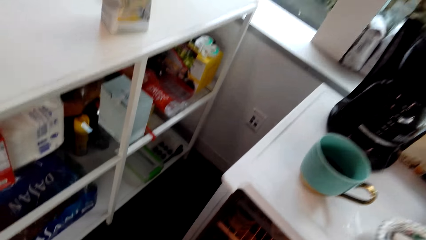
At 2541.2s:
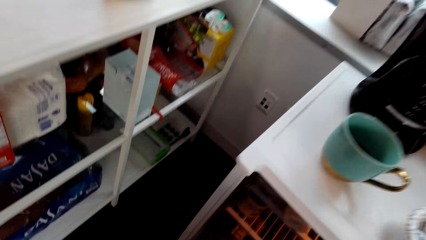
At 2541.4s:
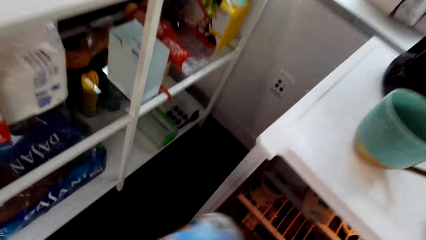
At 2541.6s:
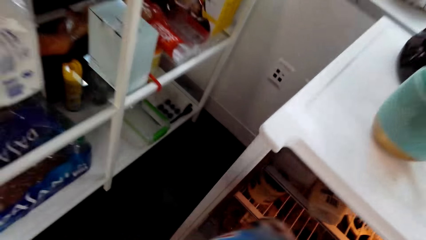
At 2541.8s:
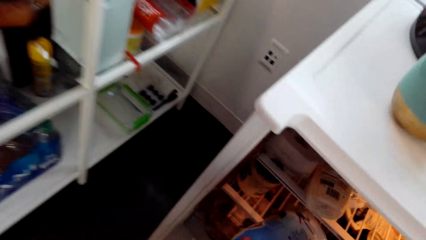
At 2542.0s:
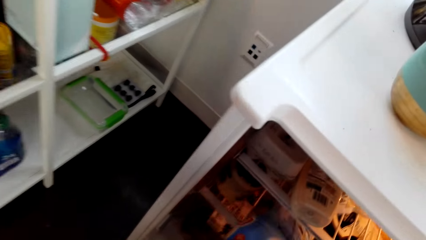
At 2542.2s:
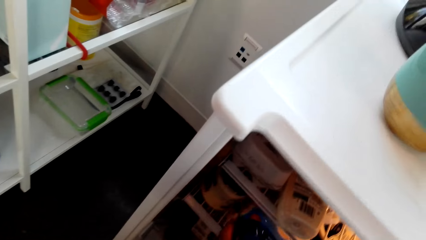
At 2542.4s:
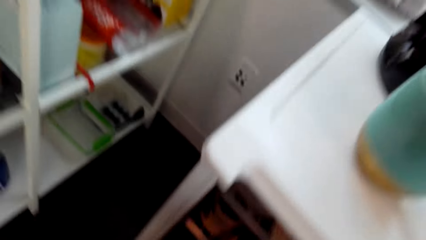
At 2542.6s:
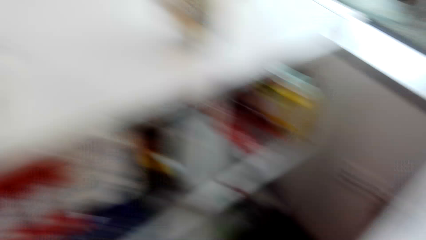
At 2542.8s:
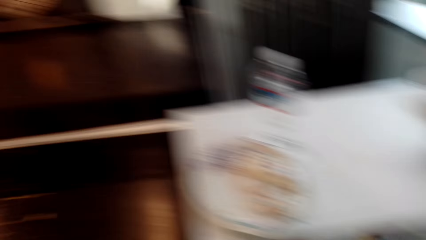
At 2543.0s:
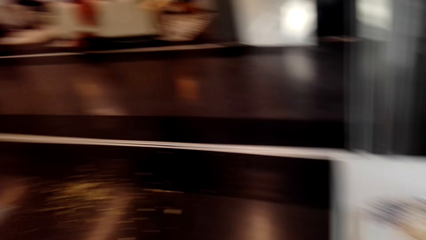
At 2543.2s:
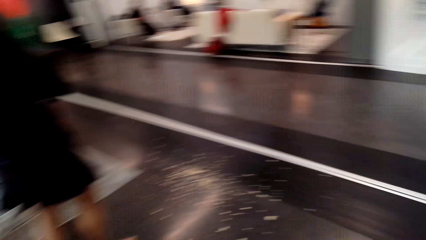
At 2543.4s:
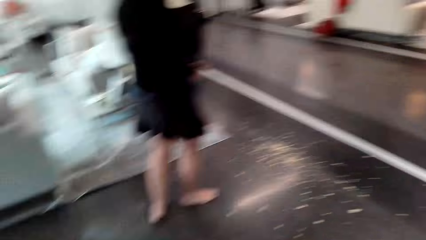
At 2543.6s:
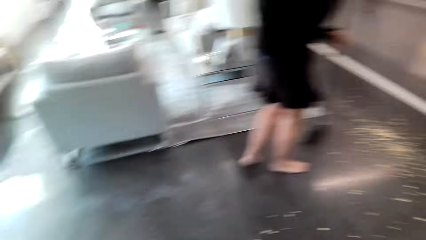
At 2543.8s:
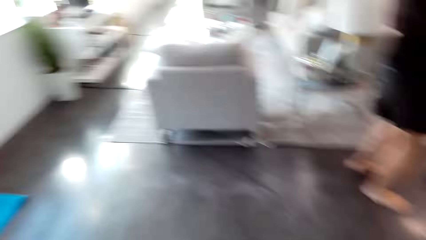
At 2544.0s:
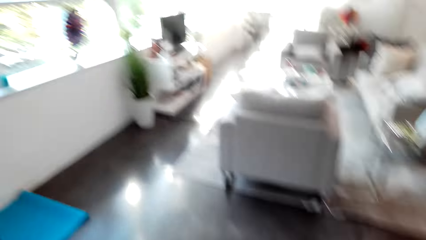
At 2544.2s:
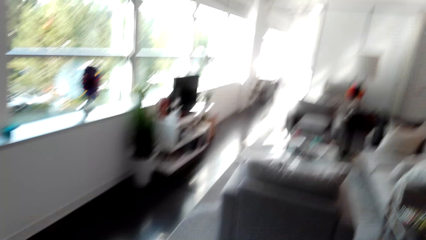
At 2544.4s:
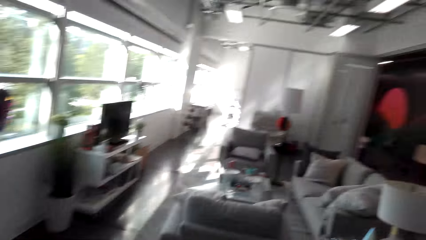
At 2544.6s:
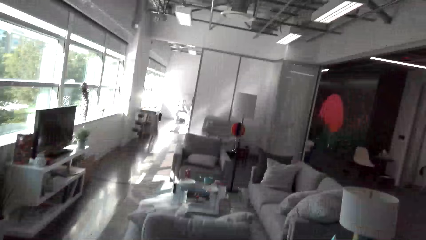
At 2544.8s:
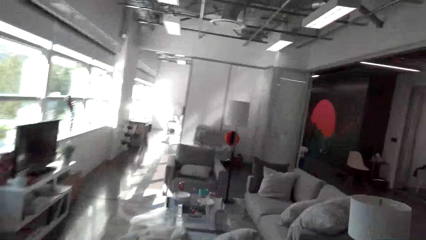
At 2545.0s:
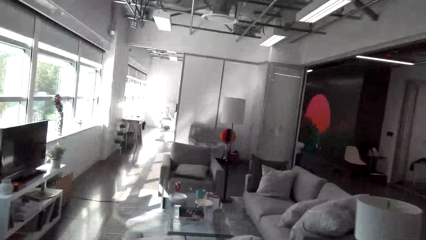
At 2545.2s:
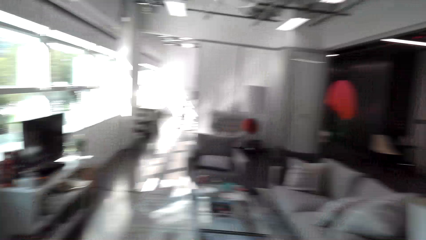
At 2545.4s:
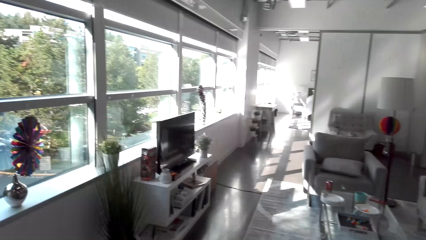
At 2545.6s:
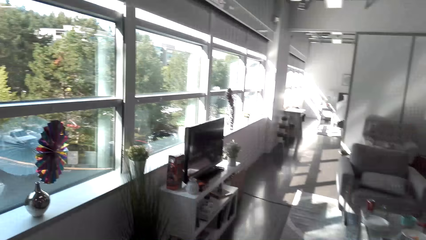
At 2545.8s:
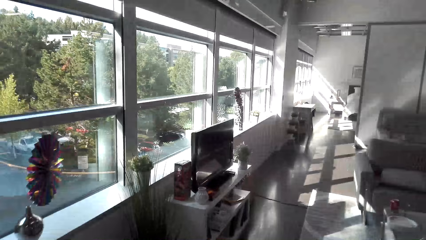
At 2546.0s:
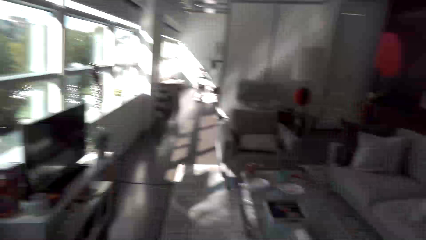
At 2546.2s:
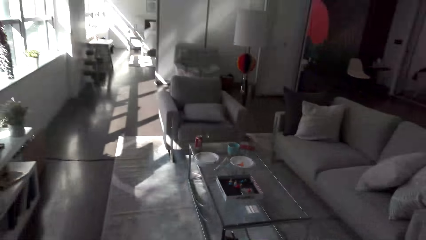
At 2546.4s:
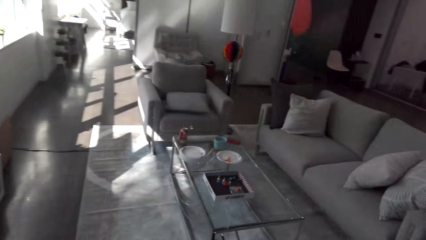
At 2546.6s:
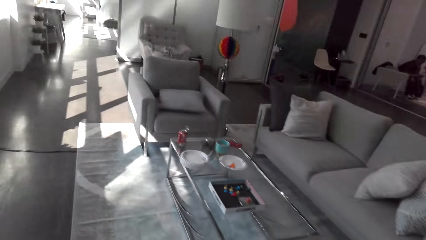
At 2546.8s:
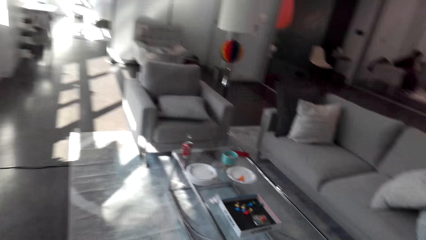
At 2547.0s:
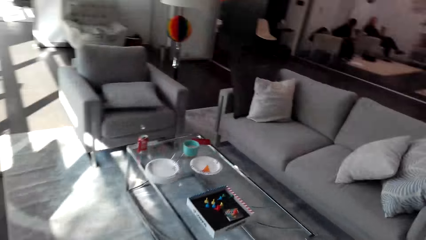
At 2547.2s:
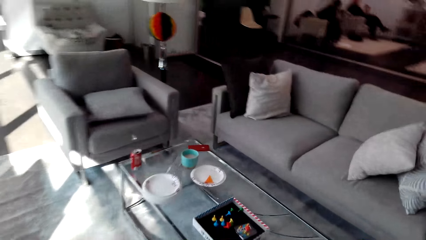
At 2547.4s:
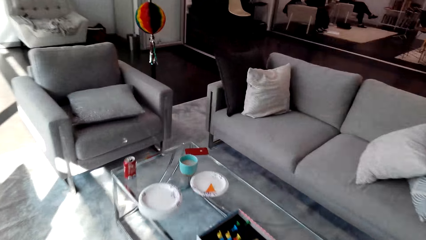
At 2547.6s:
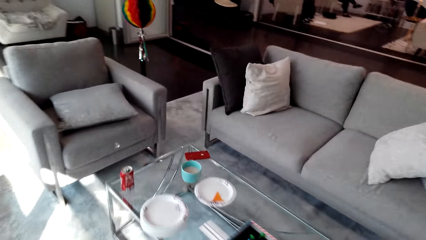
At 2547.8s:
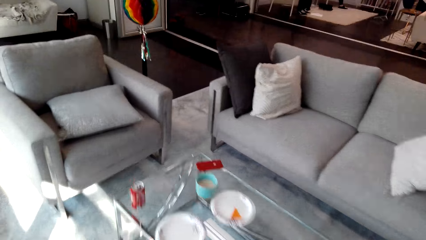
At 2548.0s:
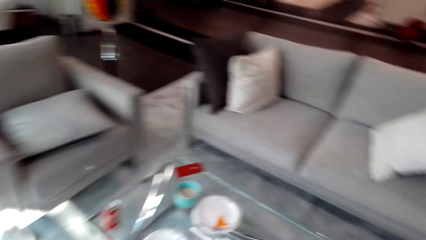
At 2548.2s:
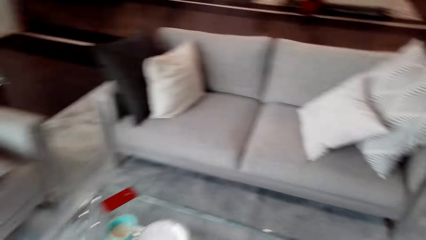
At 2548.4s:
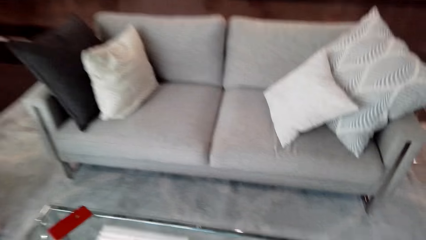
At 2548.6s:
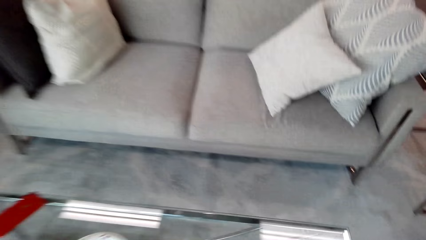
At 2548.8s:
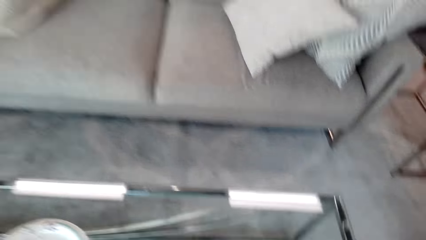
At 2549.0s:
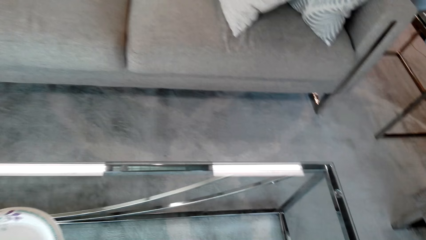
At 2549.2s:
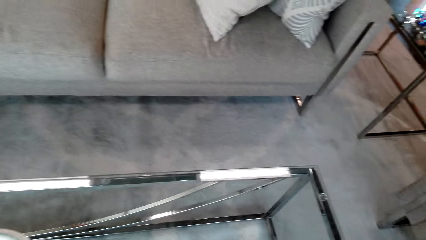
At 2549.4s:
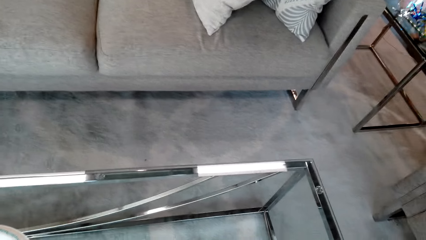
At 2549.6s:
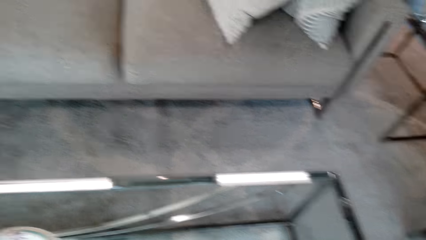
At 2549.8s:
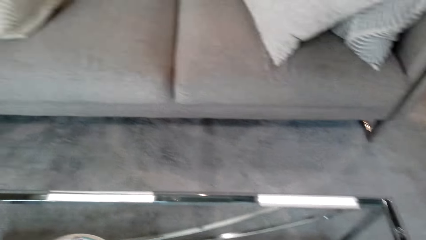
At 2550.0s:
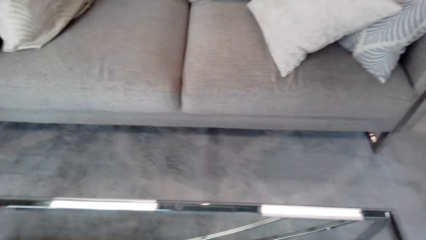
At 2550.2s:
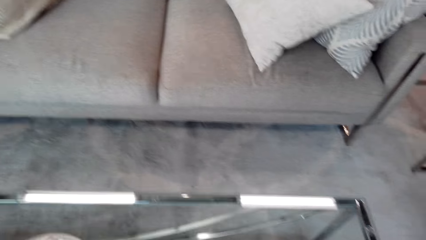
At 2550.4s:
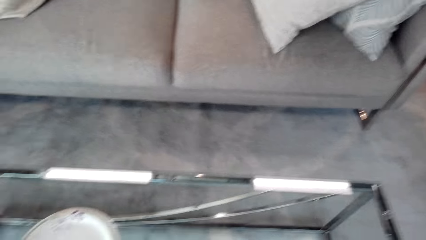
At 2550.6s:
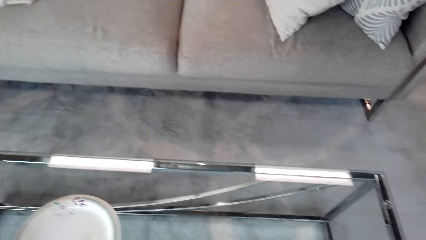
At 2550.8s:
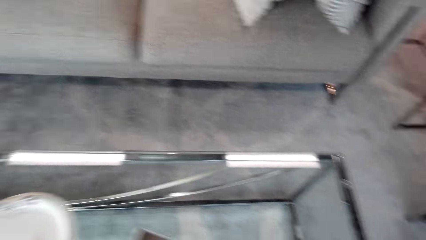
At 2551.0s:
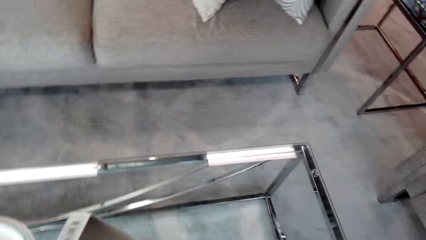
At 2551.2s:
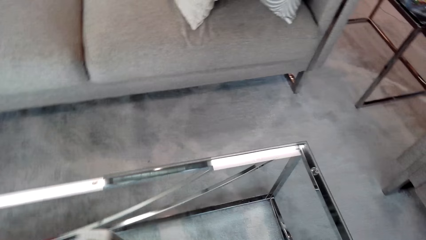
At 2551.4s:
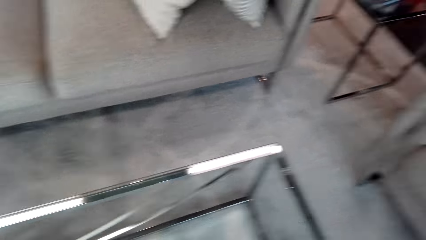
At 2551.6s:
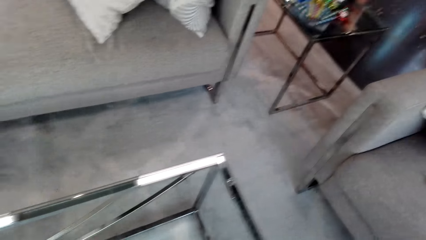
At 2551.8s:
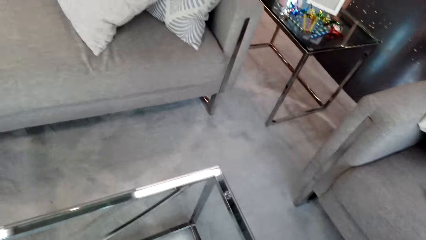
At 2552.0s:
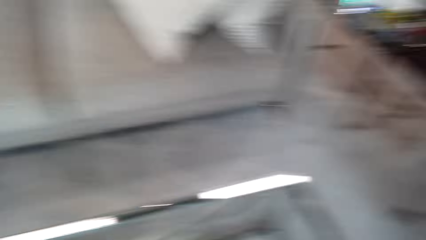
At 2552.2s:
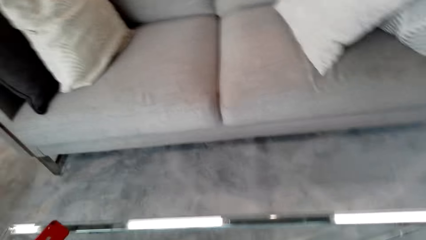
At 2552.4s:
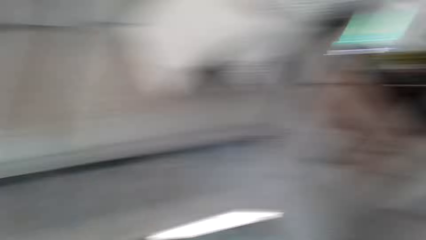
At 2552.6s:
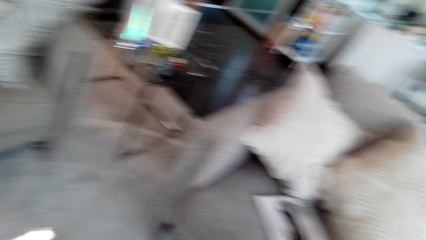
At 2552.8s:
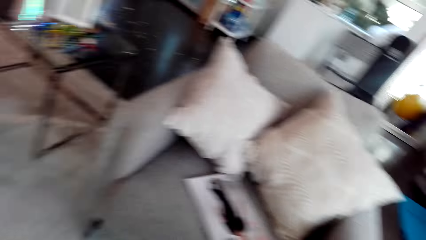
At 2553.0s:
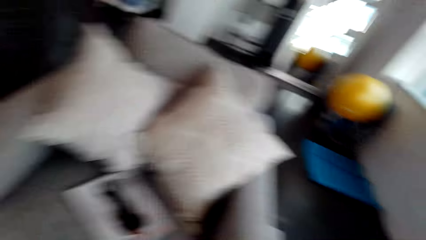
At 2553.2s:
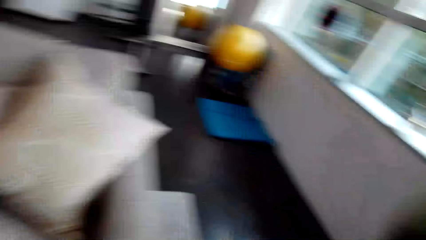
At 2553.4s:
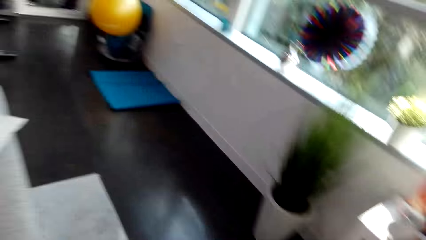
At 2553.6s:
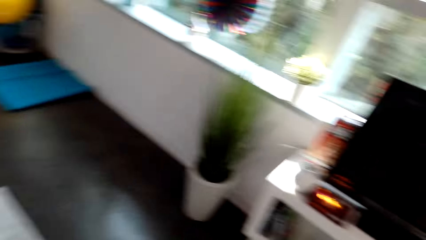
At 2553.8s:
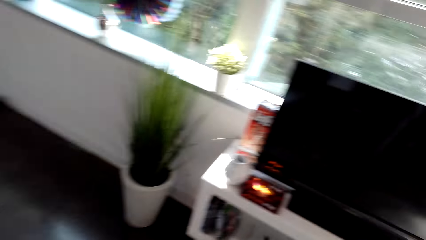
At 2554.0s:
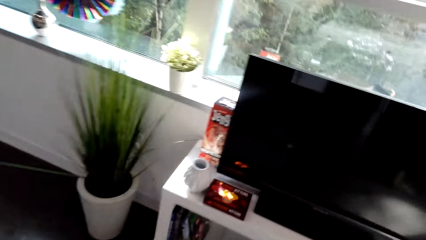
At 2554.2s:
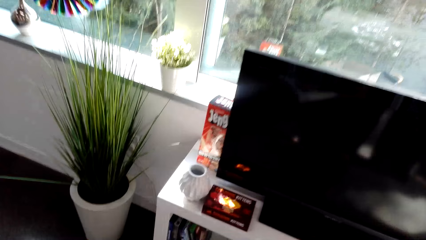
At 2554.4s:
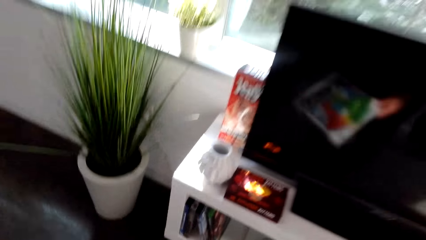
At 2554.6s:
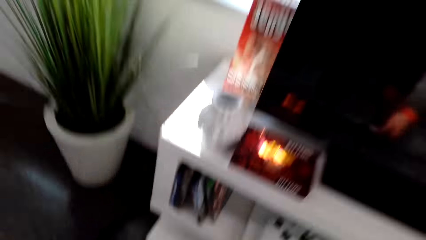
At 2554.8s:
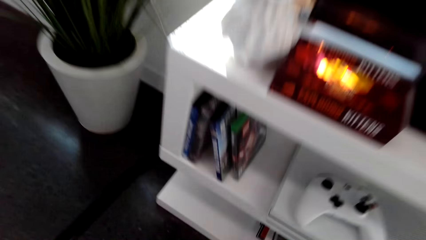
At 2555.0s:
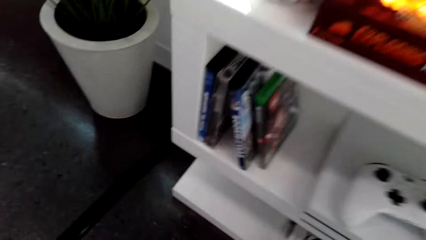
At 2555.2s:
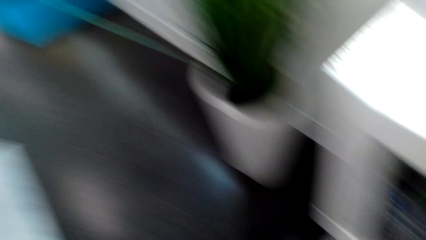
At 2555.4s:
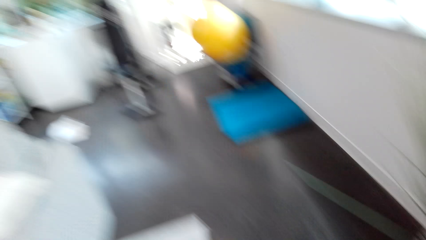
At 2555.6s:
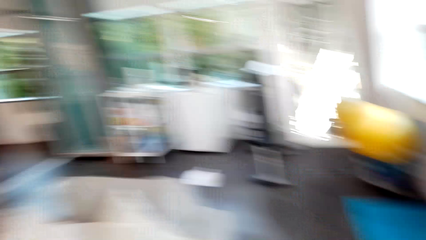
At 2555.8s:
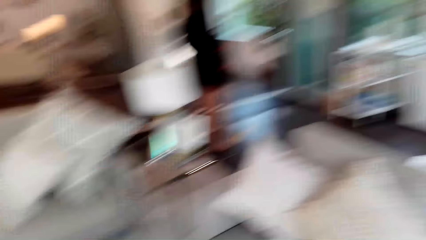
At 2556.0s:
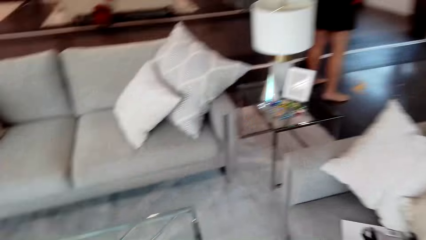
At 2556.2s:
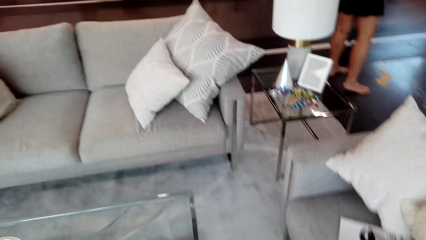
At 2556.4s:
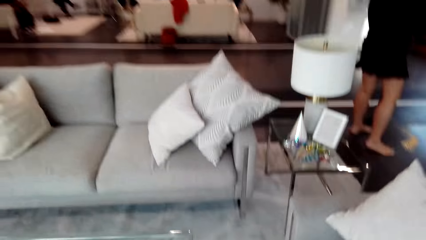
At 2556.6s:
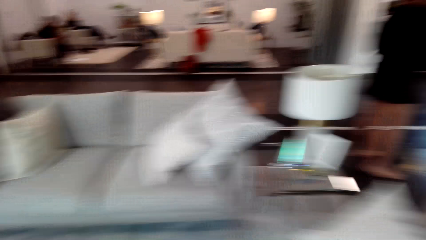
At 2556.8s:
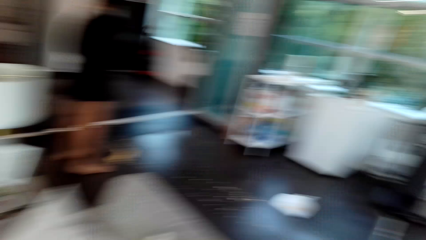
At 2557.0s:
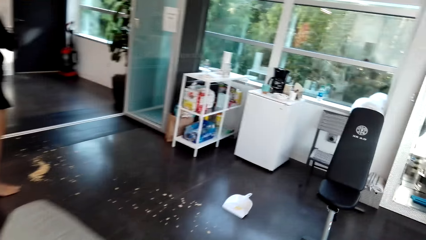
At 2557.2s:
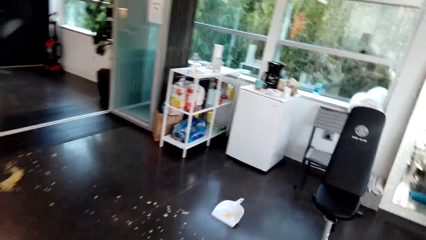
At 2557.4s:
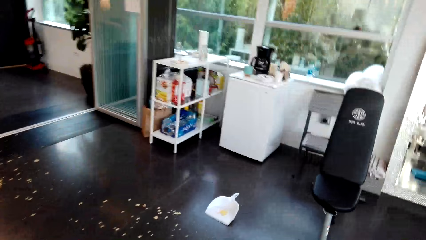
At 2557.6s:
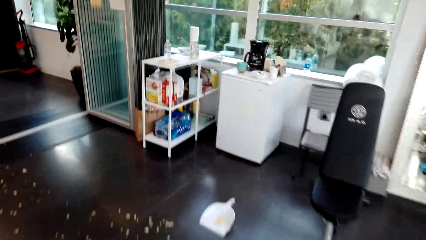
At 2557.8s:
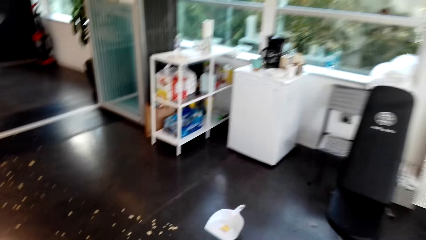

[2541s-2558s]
The camera wearer opens the fridge. They put something in the fridge. They move towards the living room. They converse with a woman. They put something on top of the table. They move the camera around. They converse with the woman. They move towards the television stand. They converse with the woman.
